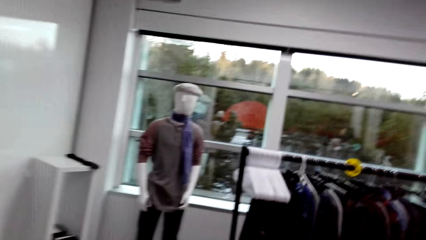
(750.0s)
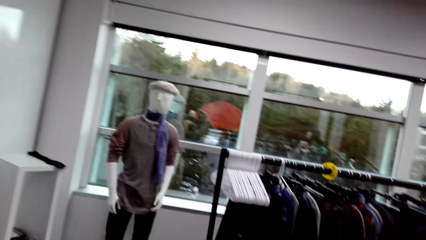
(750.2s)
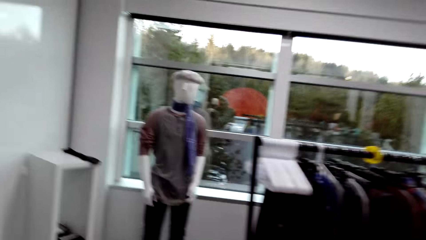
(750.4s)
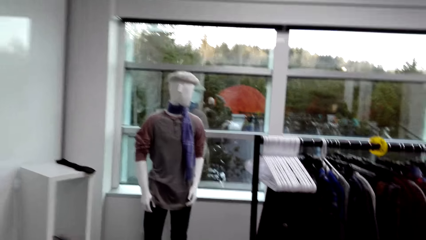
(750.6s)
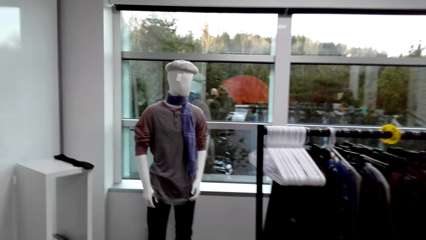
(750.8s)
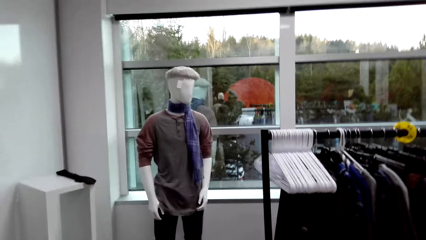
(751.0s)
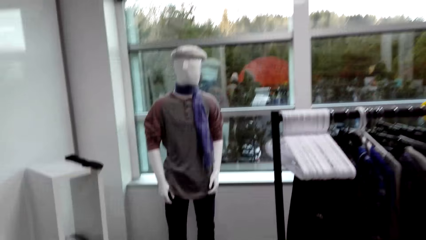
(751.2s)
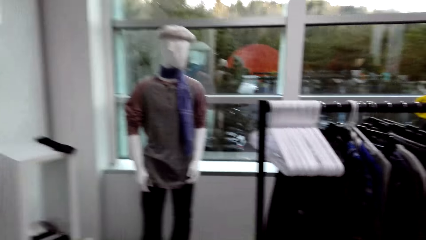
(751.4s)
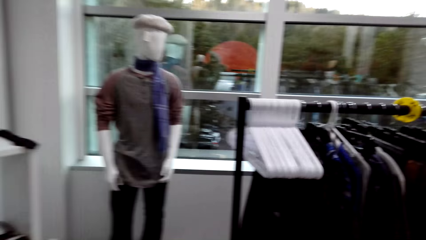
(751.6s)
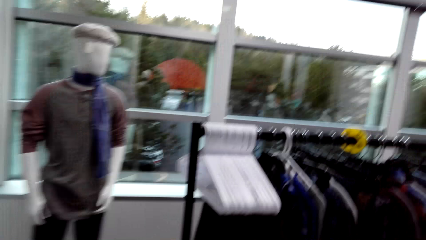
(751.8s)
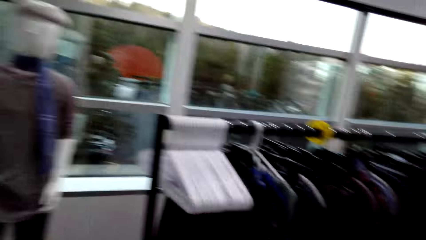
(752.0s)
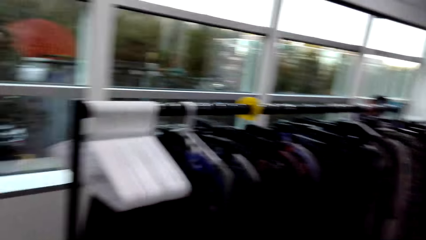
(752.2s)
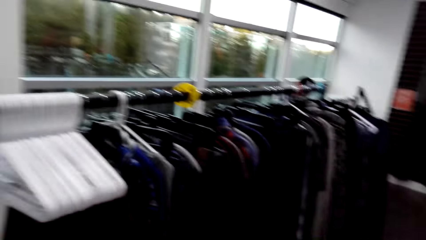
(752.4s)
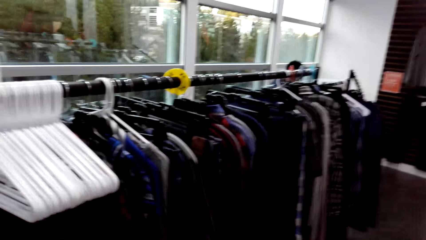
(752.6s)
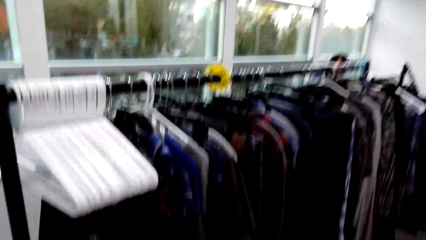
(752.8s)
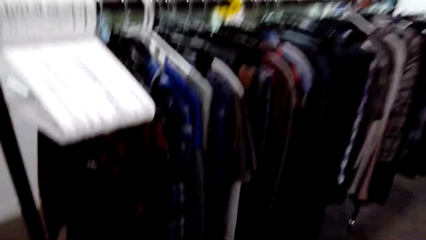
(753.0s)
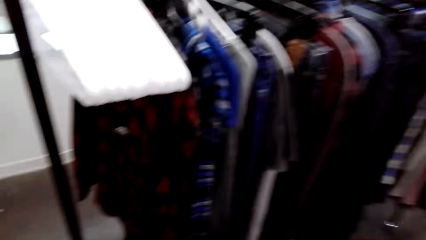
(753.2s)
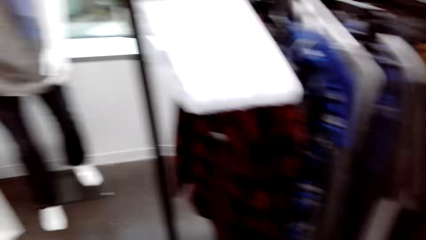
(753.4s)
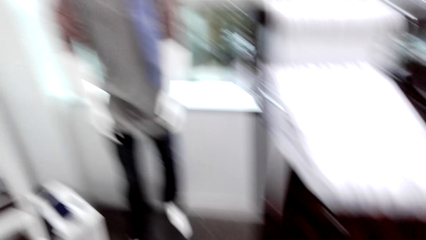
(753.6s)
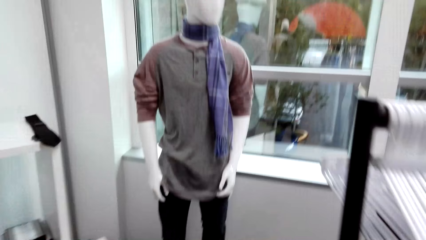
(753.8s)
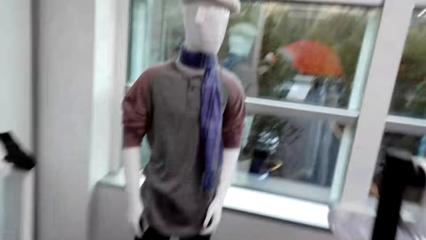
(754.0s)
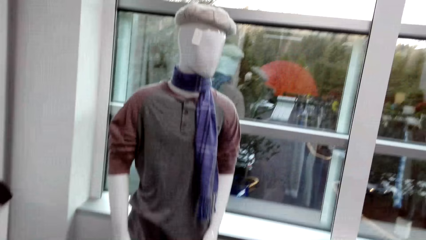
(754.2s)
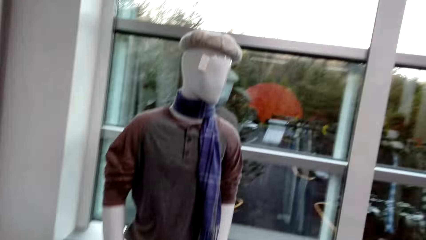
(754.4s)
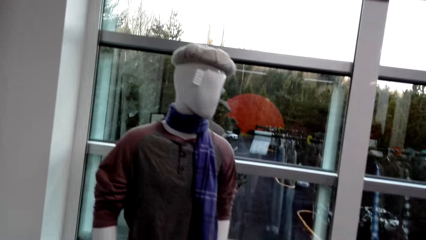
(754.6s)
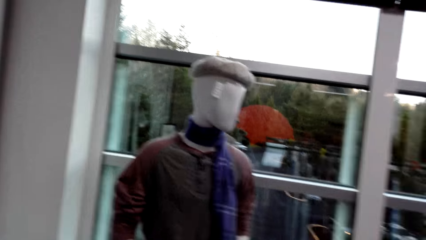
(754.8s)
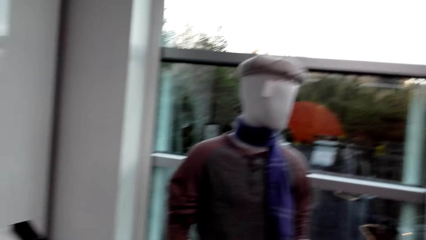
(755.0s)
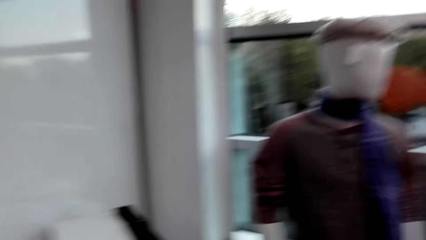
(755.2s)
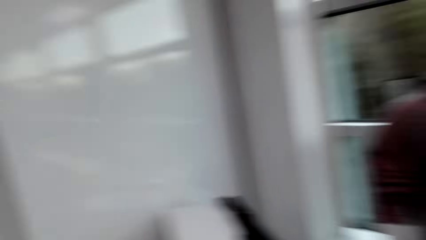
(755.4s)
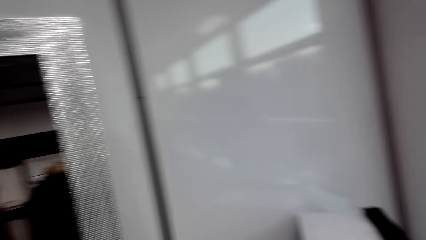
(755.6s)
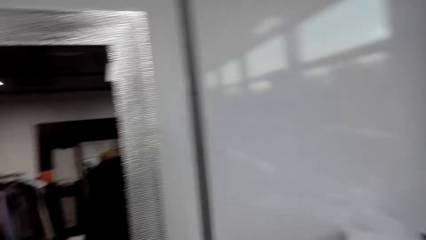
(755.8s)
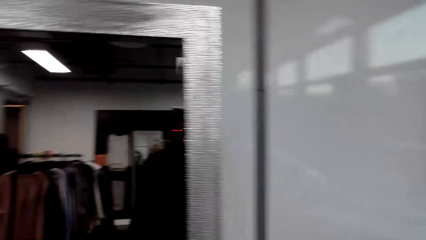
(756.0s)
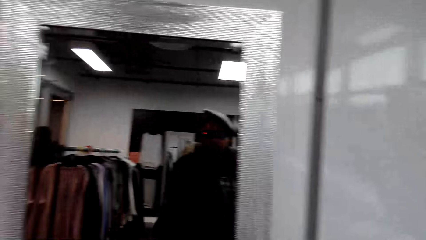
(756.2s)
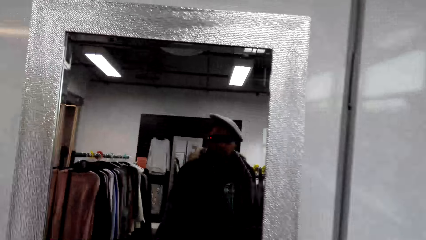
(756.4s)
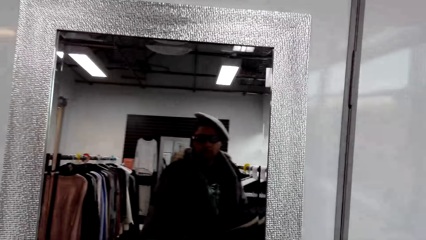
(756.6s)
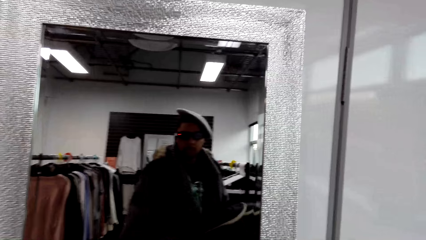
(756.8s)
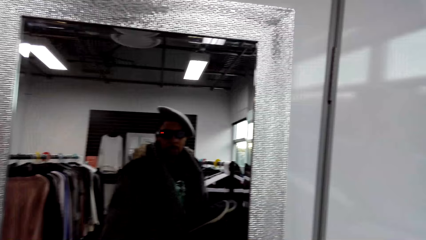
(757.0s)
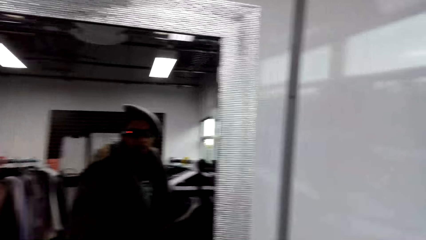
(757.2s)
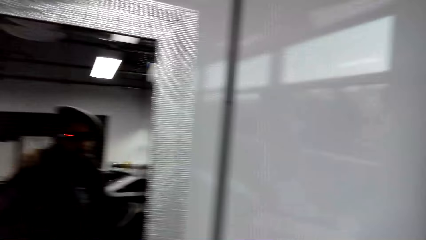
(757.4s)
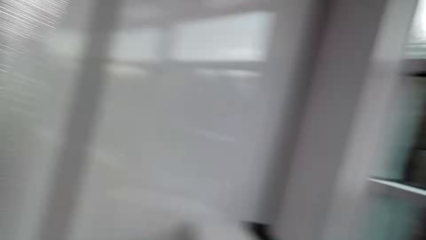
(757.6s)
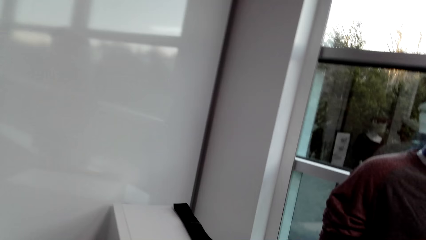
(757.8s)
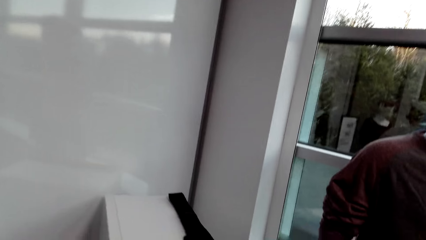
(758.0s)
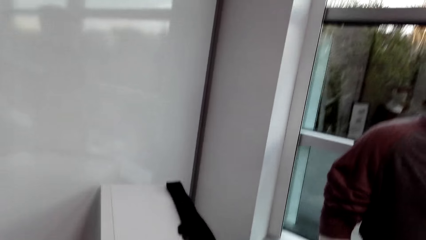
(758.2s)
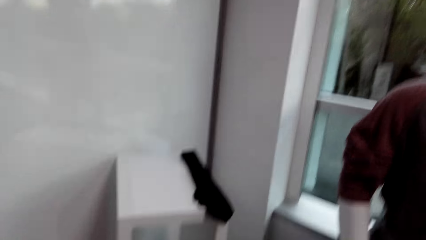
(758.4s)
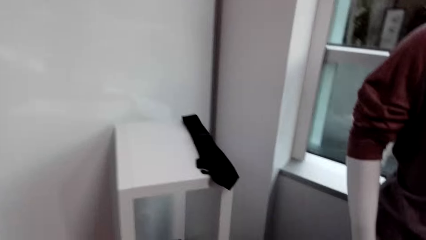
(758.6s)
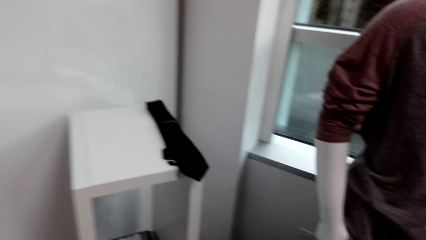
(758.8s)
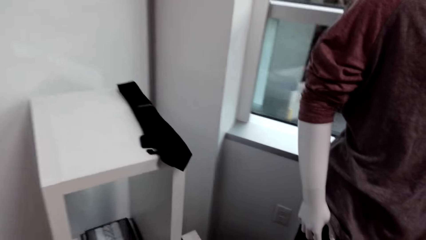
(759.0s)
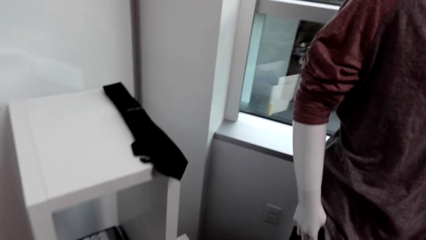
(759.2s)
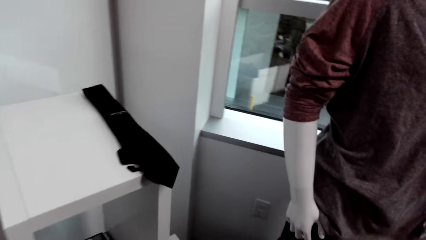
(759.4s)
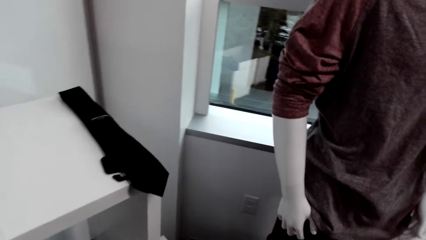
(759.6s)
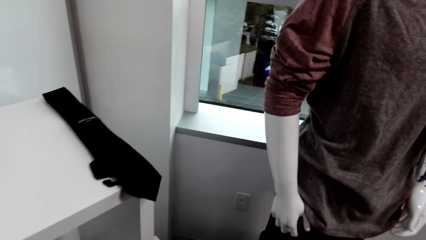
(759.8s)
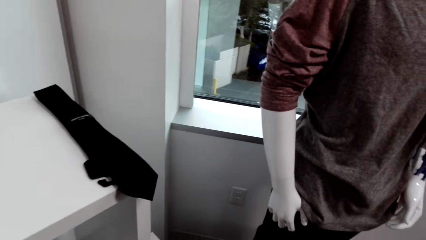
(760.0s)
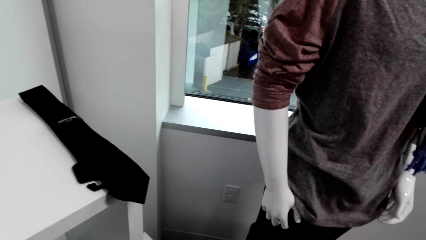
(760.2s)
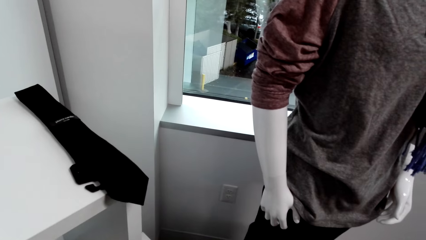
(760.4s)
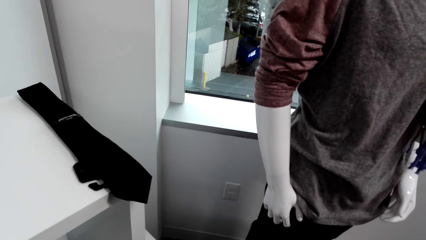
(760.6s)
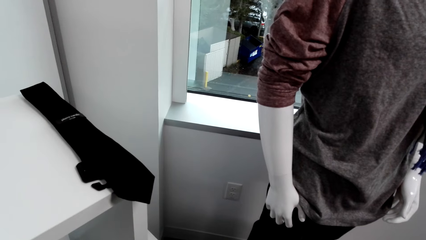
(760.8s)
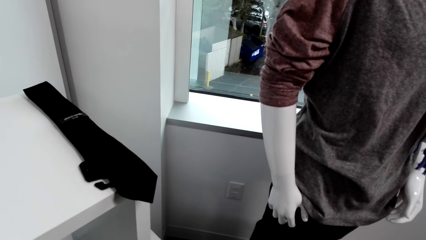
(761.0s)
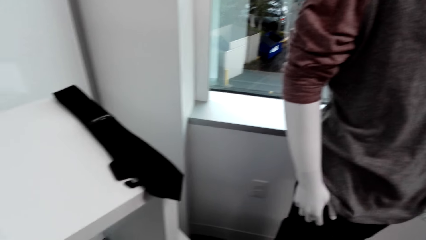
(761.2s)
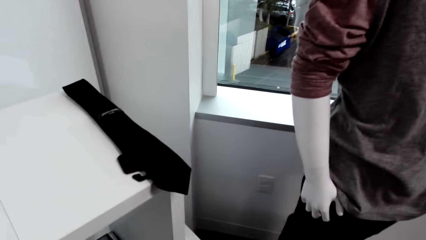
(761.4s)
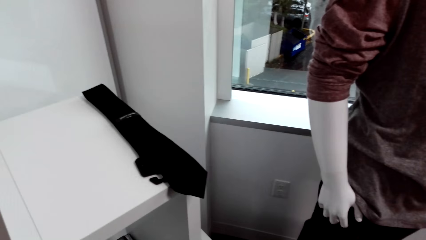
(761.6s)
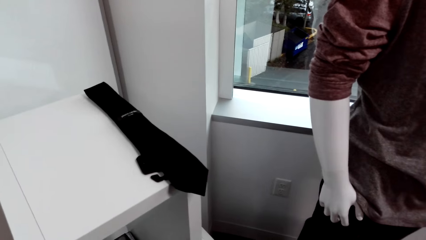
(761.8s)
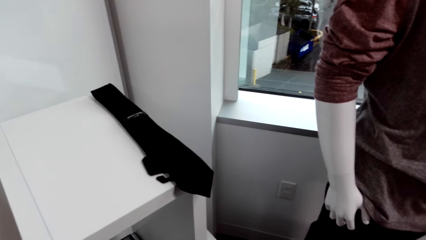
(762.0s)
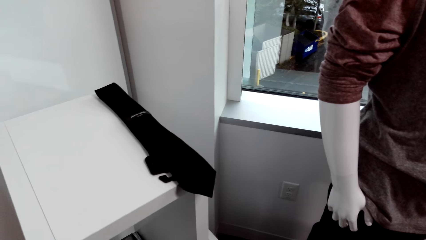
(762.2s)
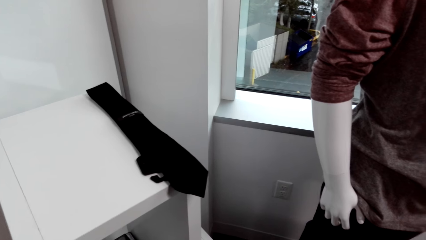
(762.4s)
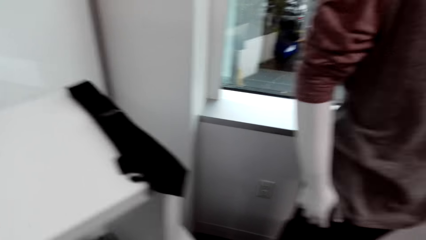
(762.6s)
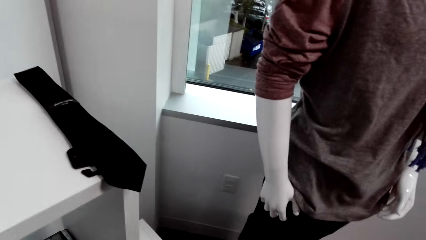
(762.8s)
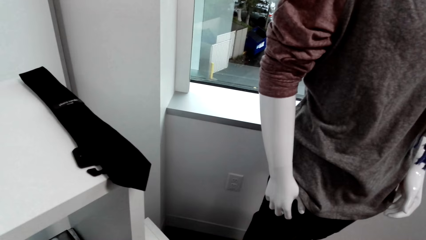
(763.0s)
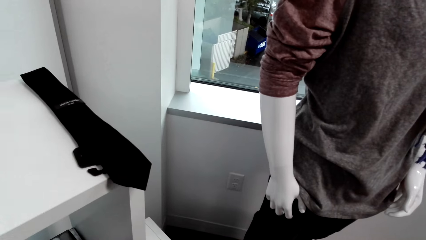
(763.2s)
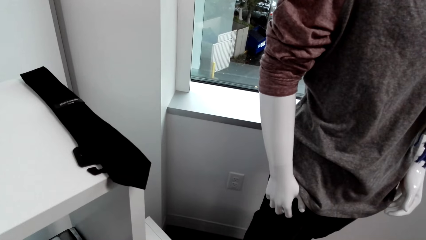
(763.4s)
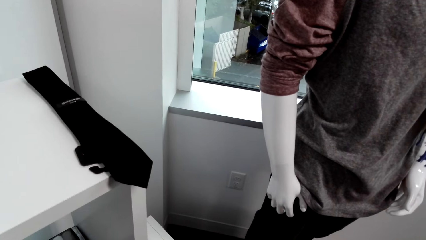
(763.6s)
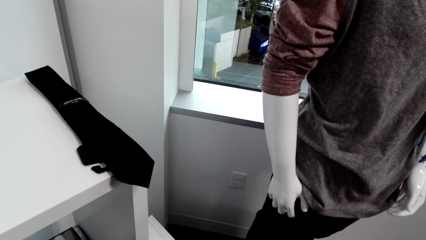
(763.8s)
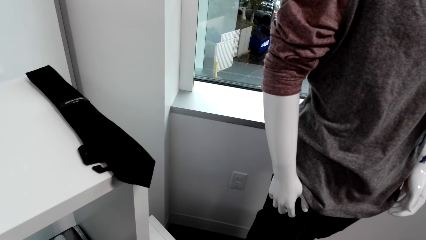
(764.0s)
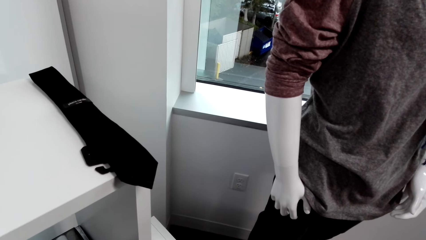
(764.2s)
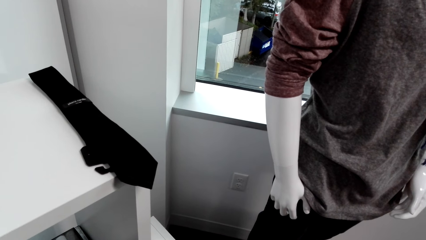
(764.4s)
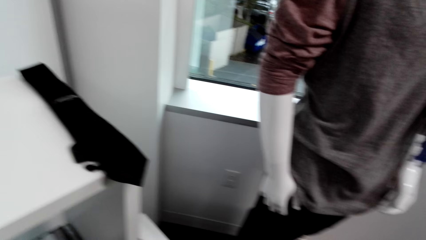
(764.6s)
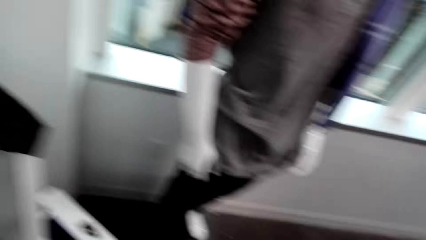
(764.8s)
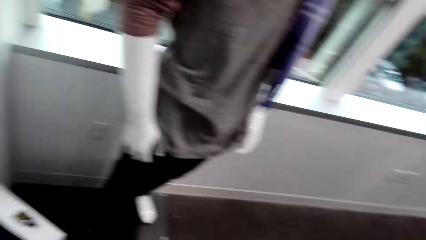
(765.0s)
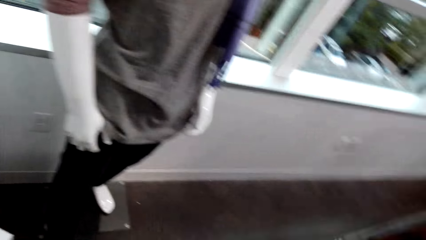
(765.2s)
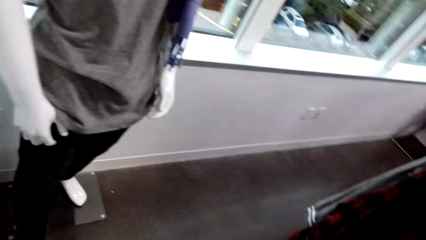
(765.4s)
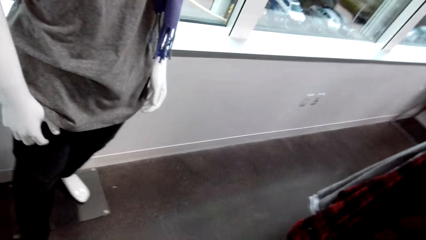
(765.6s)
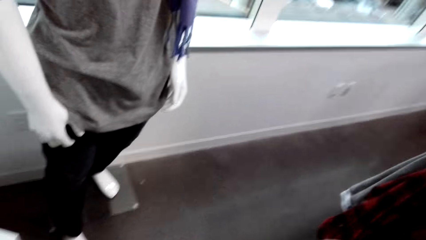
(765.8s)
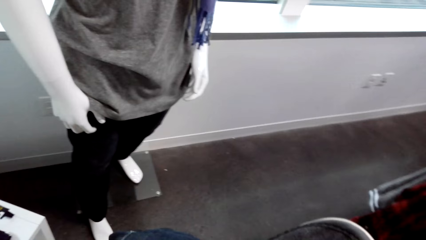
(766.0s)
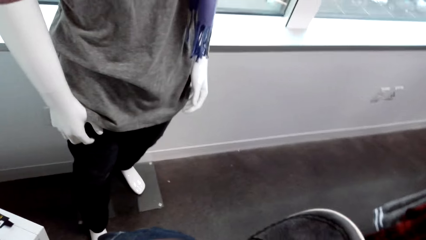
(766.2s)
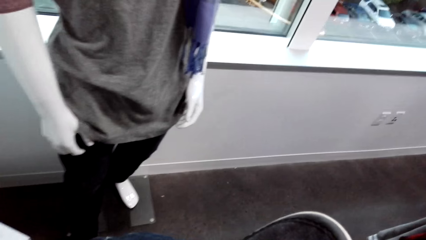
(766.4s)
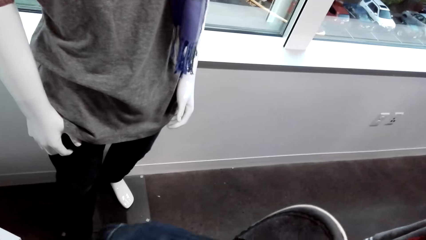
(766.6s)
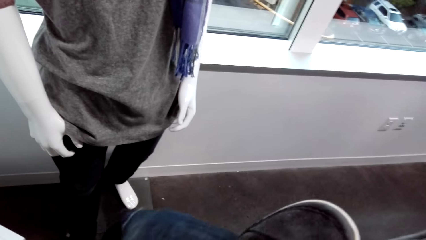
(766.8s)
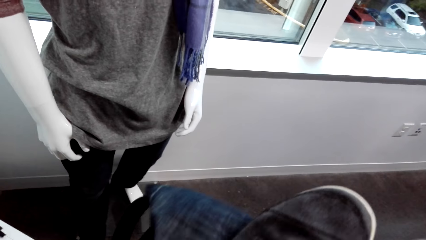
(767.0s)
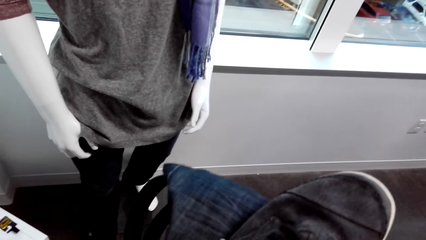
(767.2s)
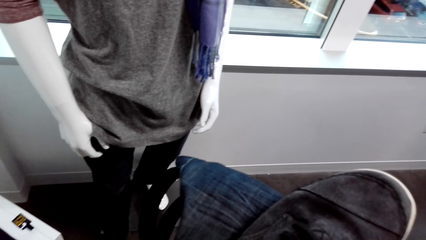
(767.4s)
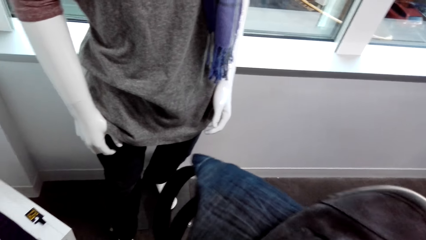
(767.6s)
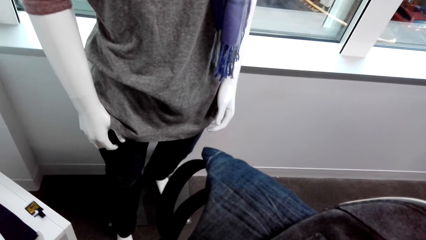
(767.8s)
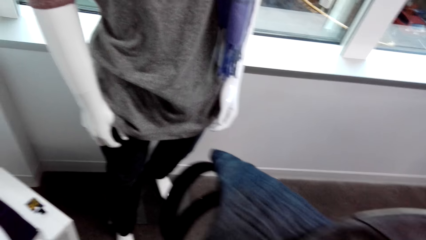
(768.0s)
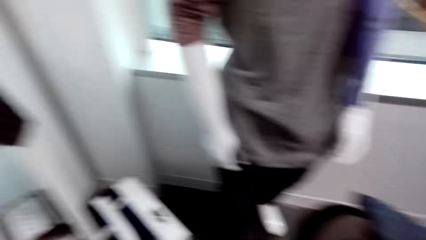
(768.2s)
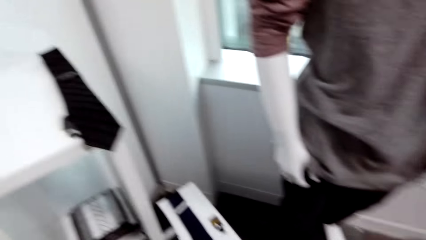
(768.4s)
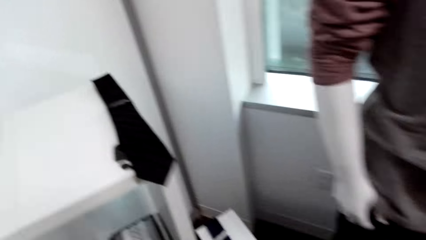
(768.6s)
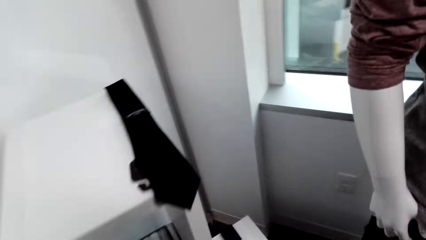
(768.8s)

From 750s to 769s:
The camera wearer walks around. He holds the jean trousers, the pair of shoes and the belt in his right hand.
